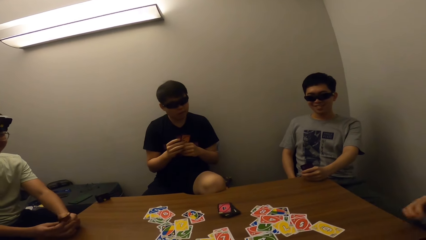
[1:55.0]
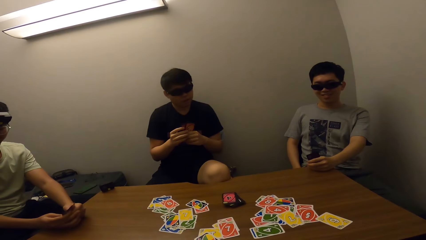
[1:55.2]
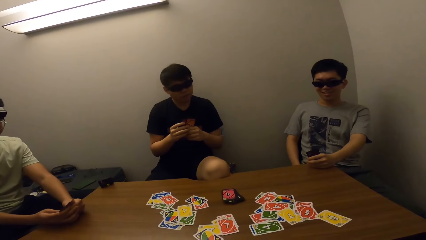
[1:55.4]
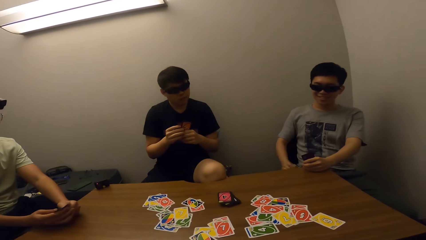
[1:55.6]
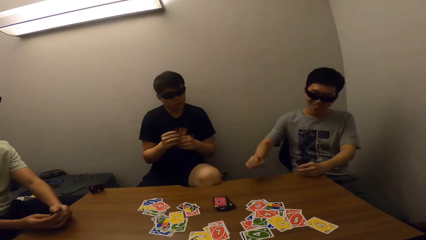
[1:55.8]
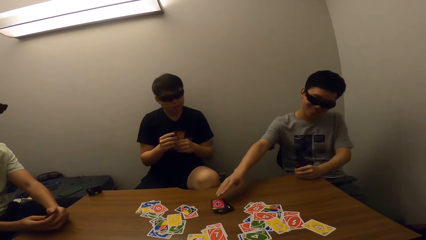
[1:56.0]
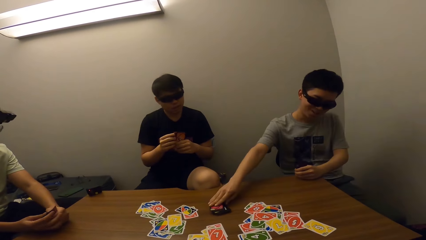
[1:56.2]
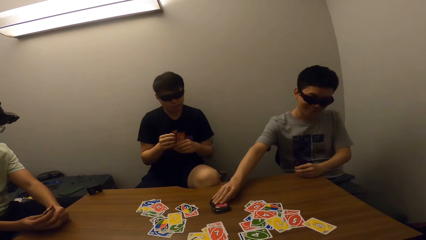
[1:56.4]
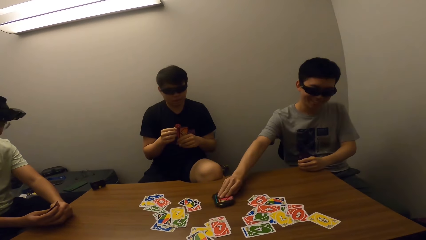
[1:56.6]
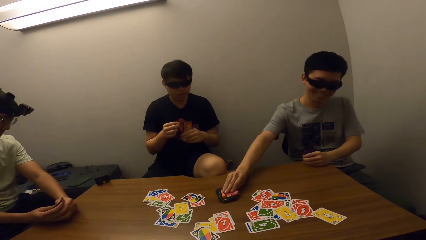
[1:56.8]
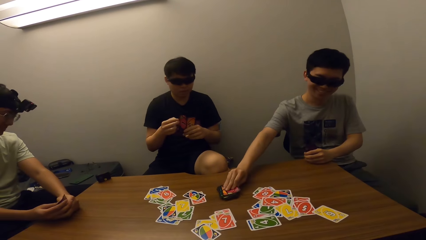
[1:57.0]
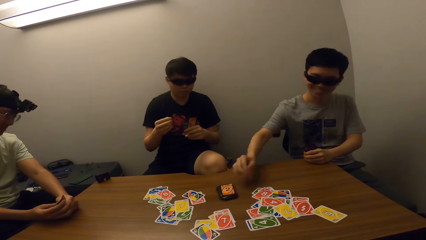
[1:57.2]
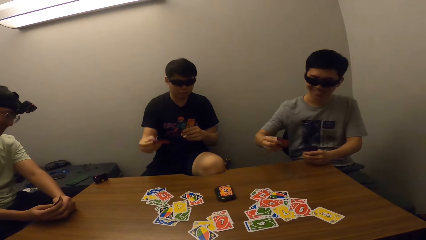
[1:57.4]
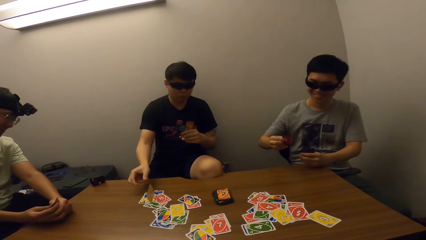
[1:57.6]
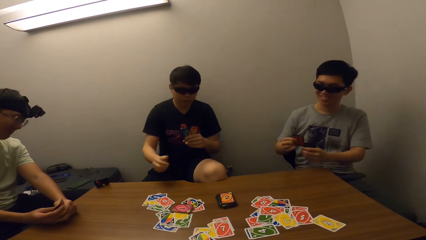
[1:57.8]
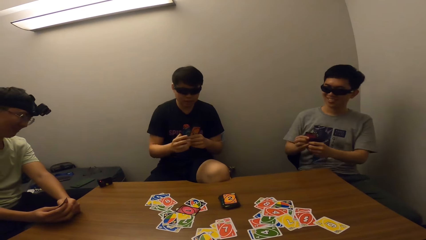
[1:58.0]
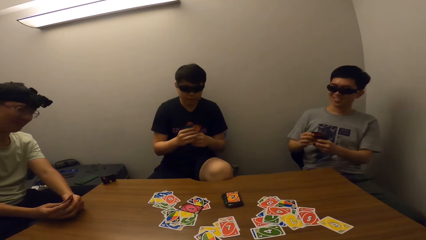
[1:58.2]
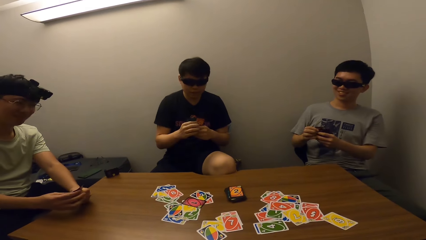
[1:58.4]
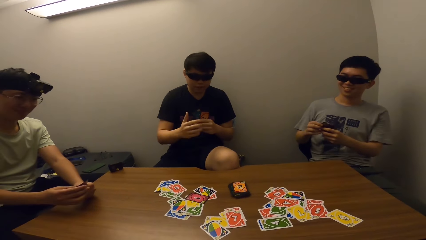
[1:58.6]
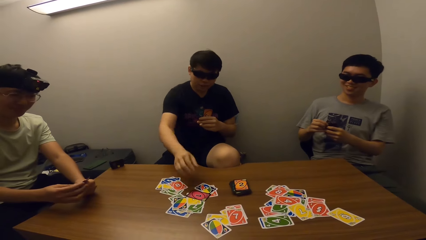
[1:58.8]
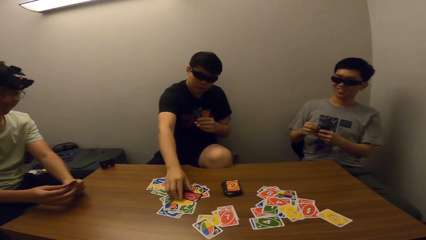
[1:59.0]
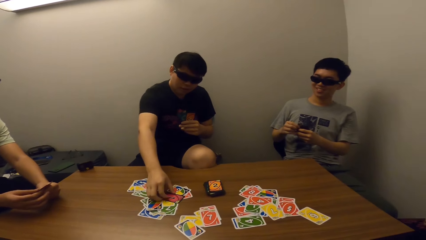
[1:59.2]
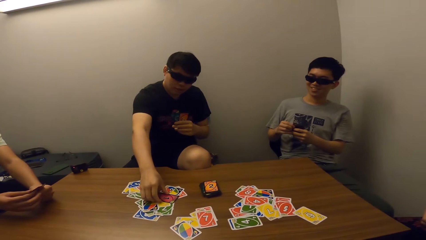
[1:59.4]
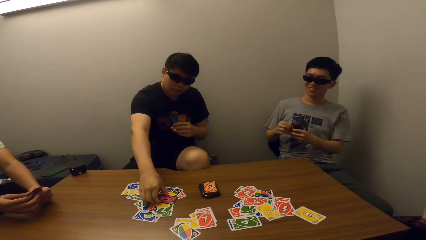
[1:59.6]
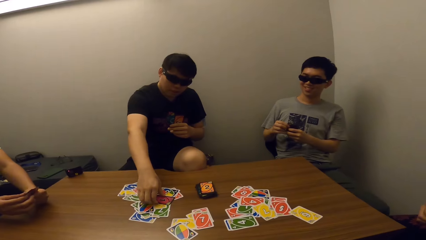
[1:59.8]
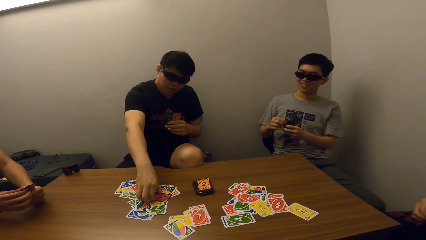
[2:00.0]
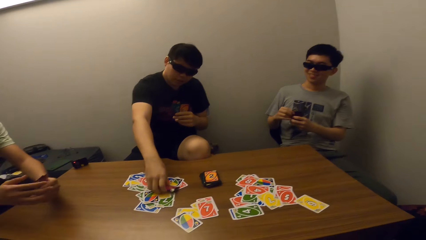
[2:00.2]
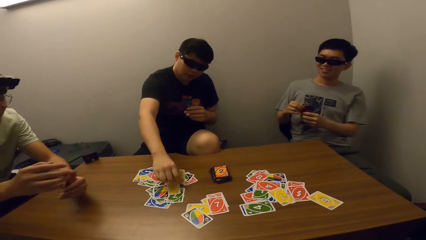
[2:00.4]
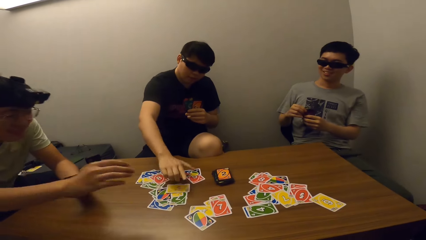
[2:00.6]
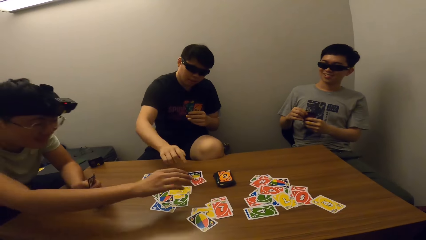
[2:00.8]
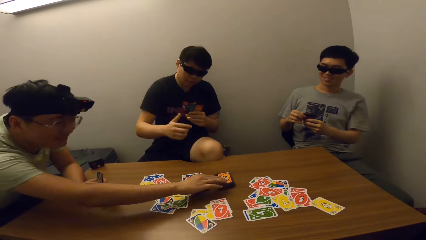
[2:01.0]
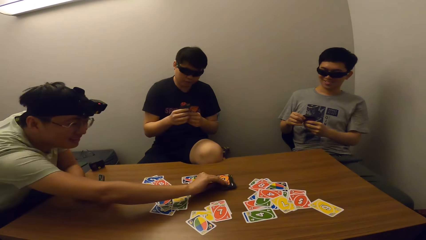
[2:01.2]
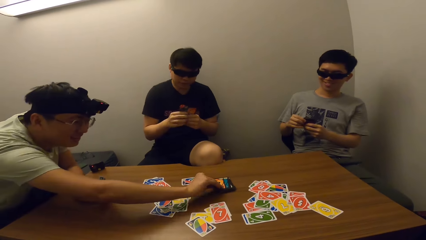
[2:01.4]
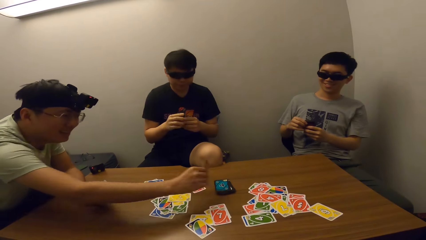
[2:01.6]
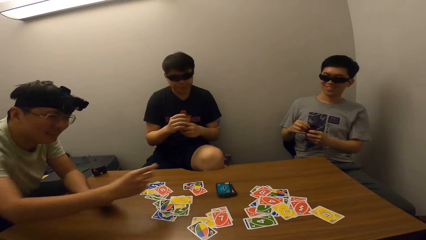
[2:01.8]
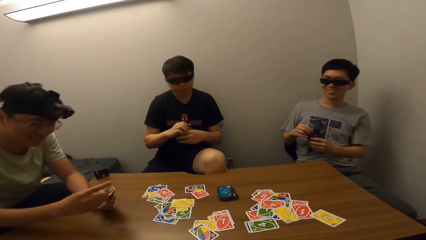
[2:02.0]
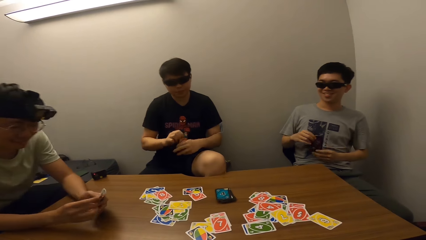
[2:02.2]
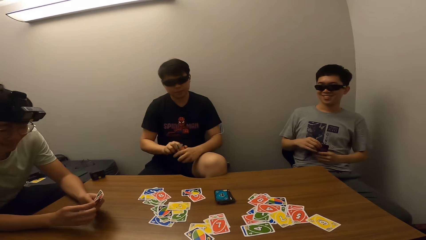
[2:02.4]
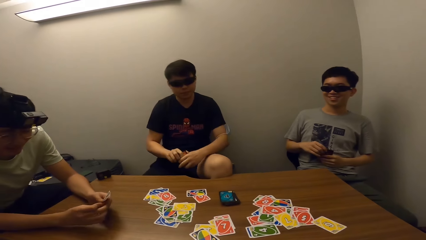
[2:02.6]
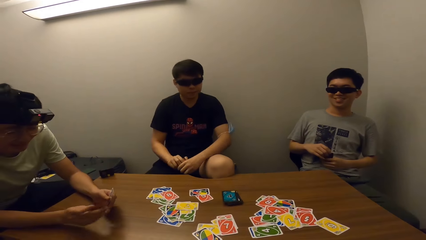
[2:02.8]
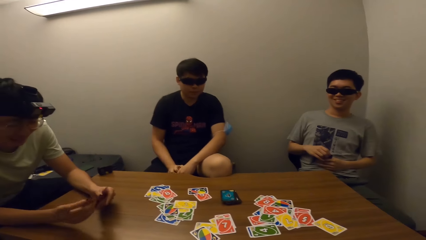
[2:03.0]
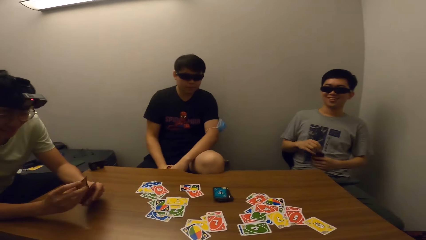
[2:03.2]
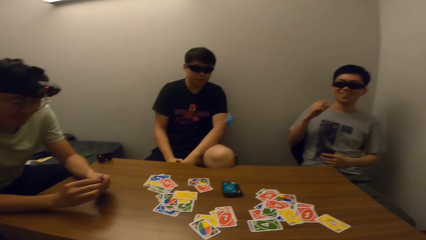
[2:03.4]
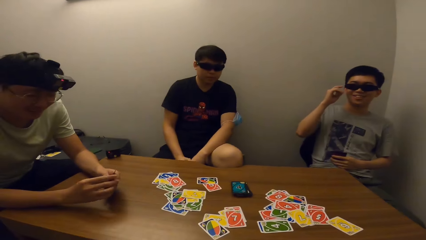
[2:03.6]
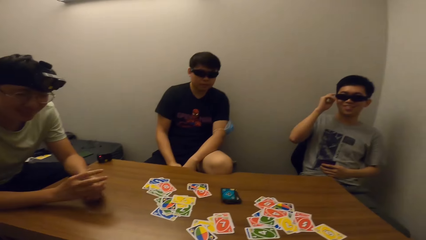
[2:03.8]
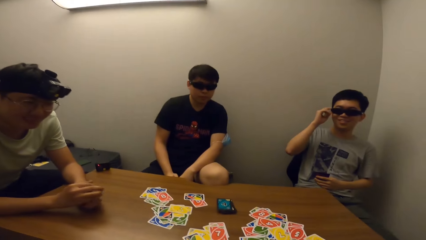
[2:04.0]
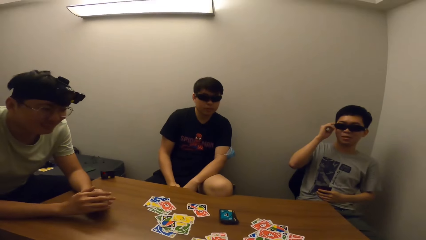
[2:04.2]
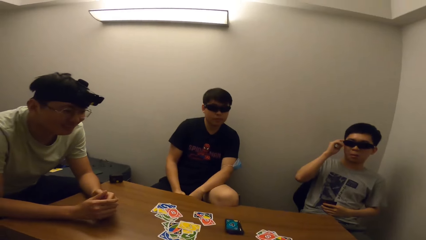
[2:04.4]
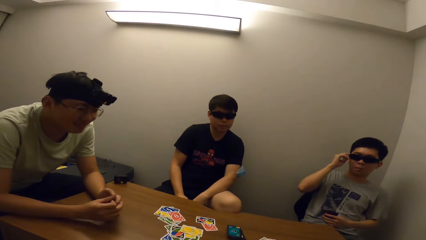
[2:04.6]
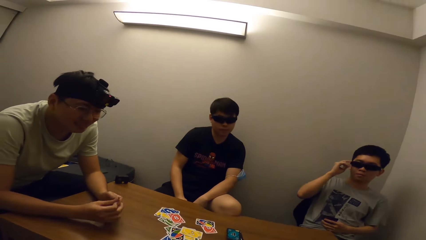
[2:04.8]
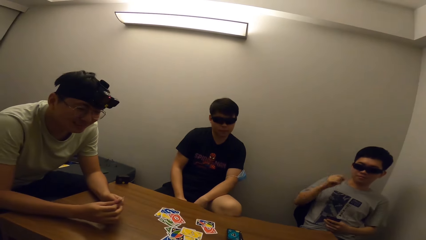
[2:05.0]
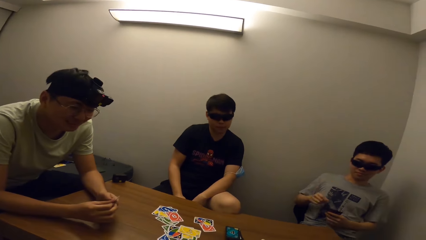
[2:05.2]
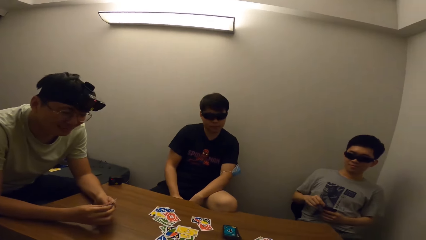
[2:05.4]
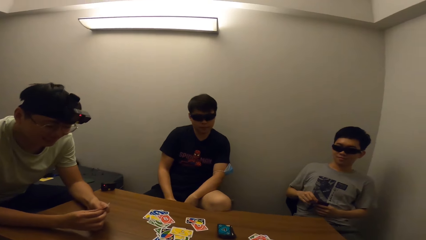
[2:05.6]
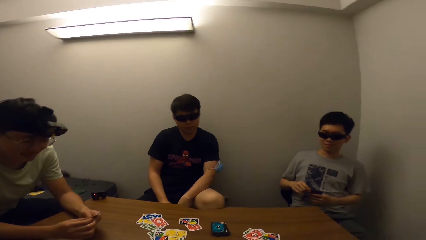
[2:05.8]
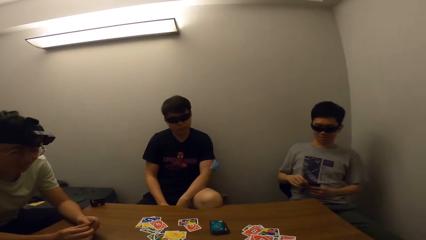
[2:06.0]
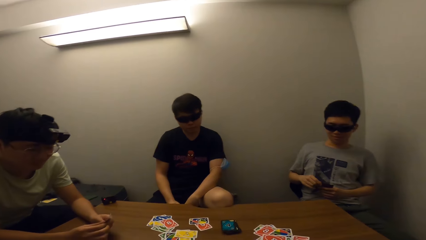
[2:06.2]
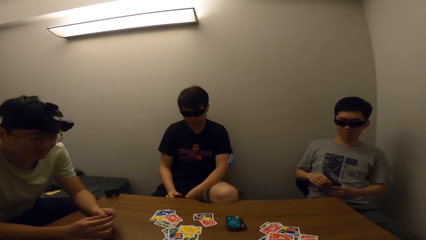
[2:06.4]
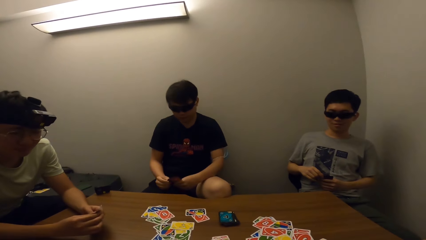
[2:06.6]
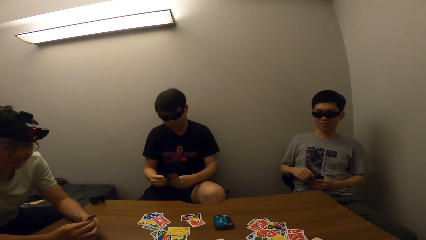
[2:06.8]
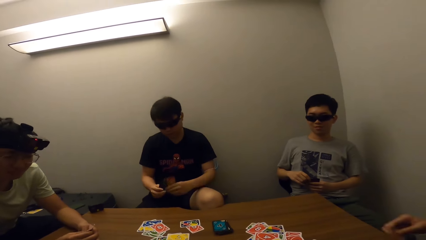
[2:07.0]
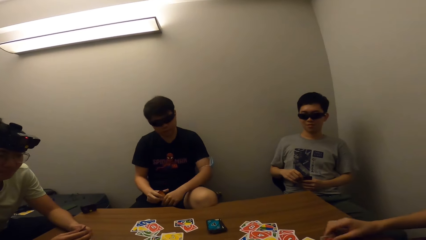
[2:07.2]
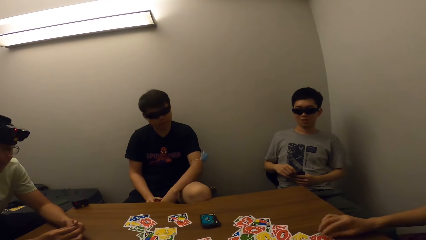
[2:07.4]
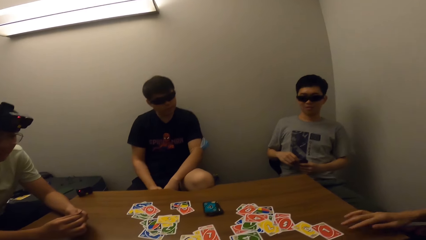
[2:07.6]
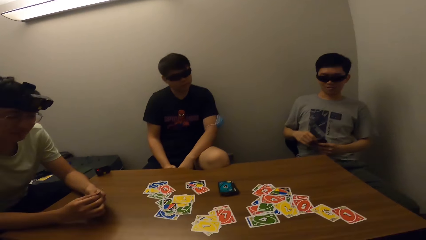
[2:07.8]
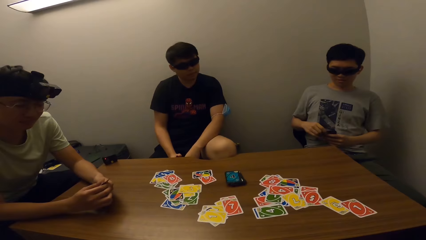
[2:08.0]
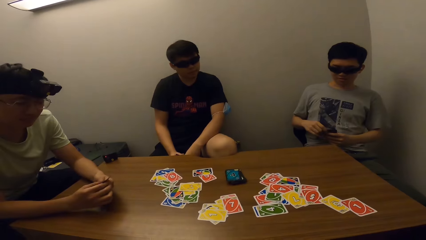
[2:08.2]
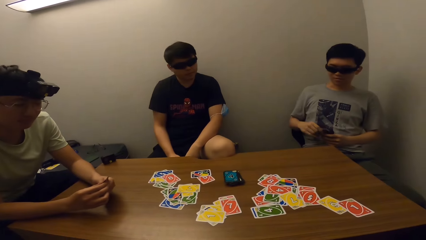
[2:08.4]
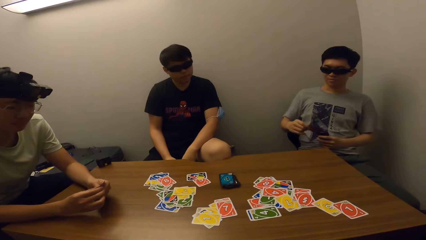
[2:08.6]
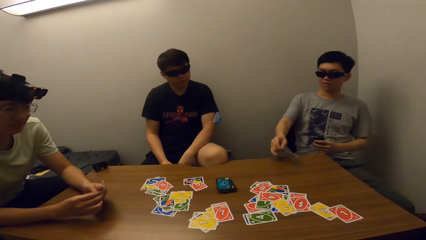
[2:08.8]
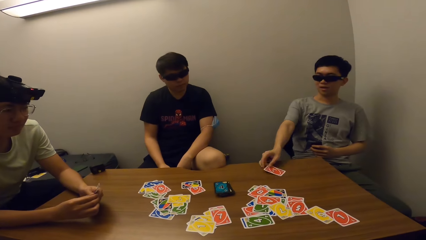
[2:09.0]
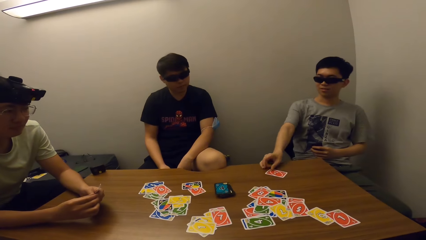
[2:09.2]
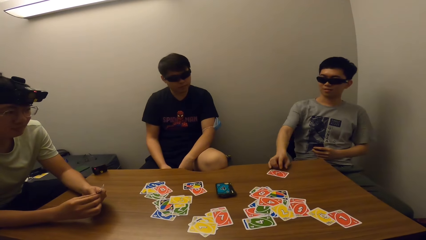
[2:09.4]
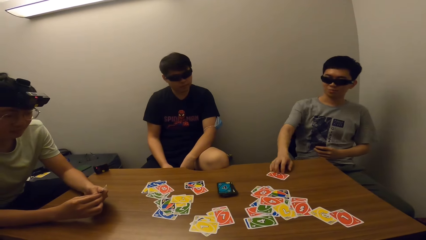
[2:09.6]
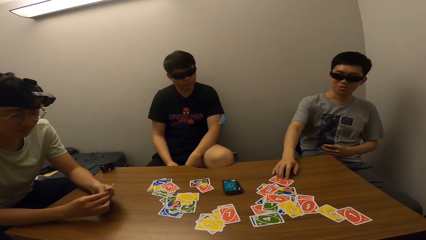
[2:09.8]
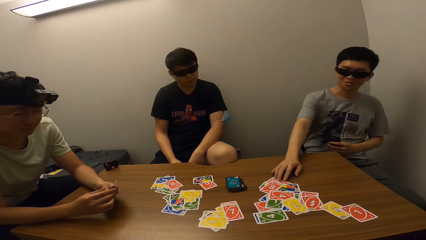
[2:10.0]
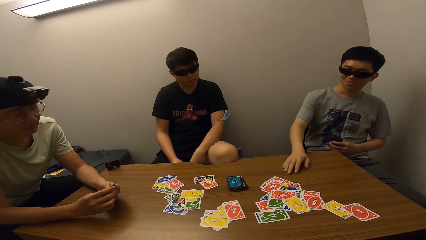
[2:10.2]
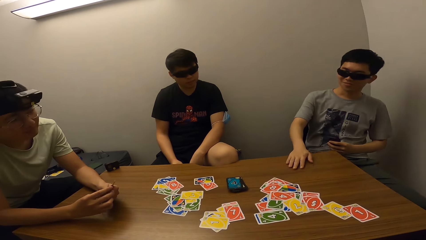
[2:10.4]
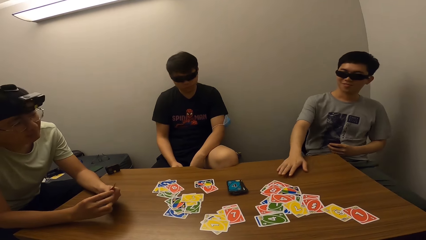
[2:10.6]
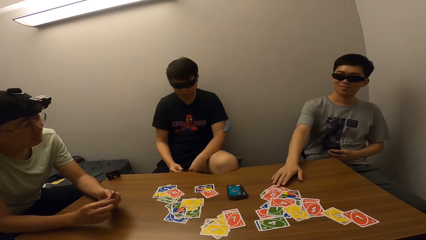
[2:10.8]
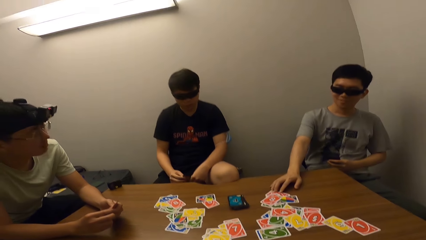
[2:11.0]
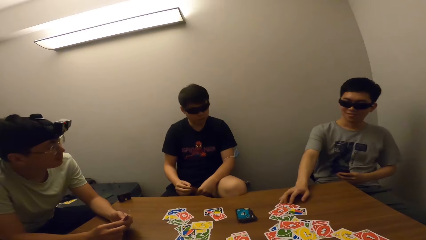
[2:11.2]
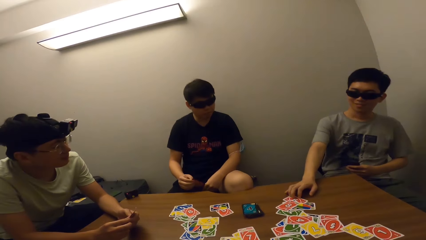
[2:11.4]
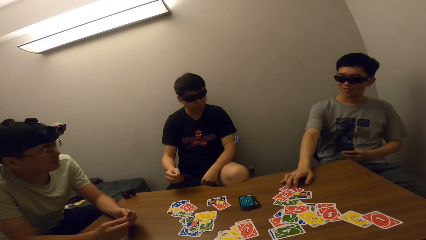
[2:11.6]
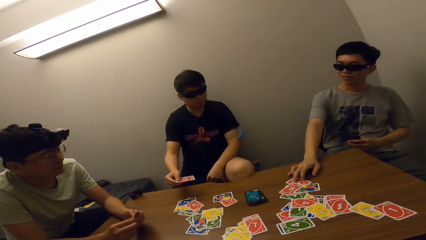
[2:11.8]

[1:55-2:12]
A man places a card on the table. The man picks a card from the deck. A boy picks a card. Another man places a card on the table. The second man turns a card on the table. A third man plays a card and picks a card. The boy touches his shades. The first man places a card on the table. The boy places a card on the table. The boy adjusts the card.
